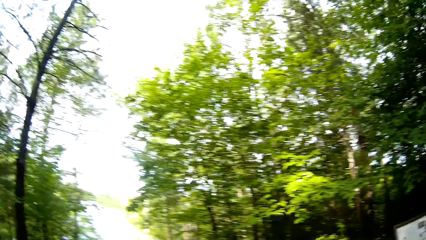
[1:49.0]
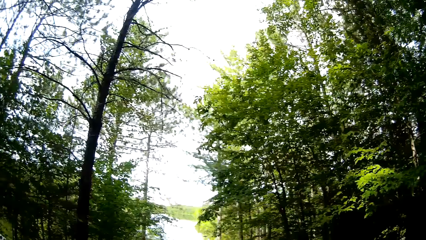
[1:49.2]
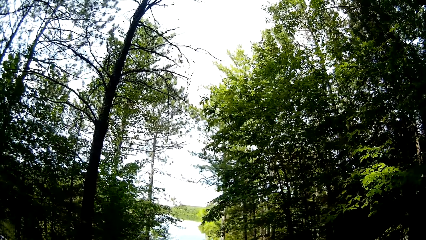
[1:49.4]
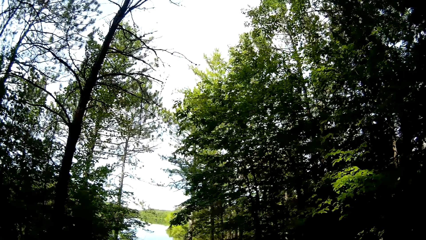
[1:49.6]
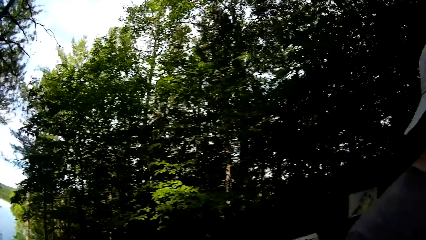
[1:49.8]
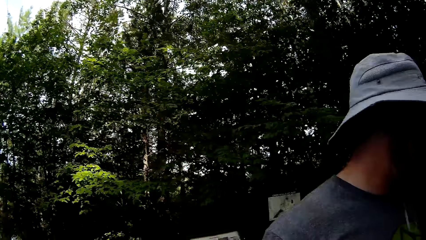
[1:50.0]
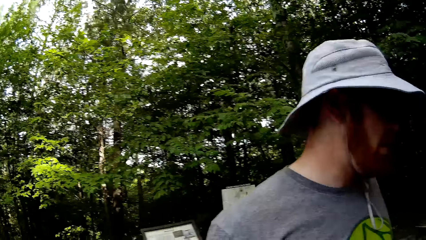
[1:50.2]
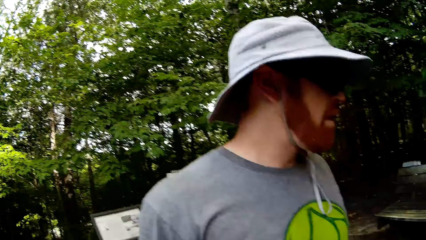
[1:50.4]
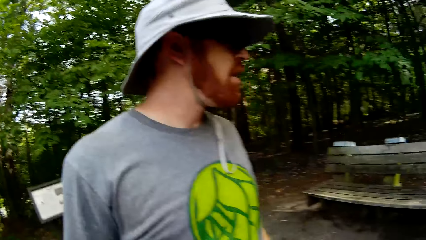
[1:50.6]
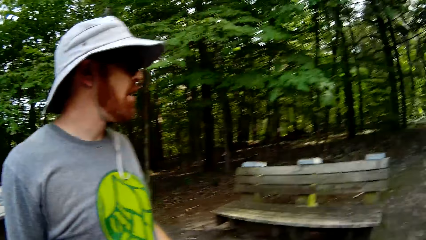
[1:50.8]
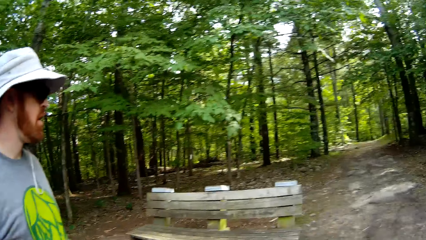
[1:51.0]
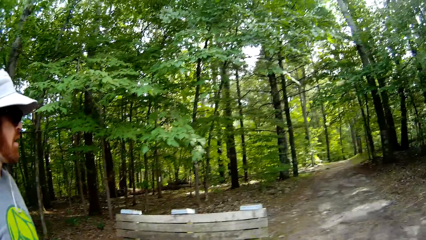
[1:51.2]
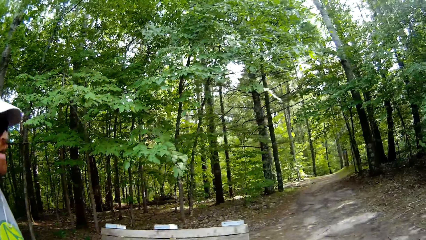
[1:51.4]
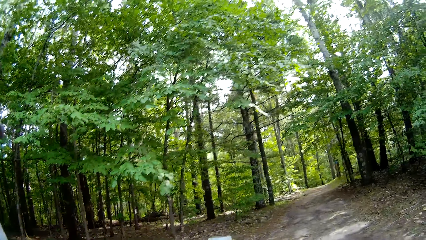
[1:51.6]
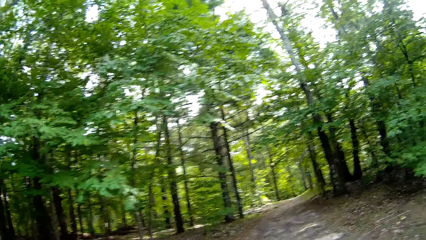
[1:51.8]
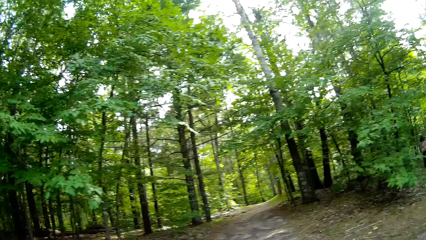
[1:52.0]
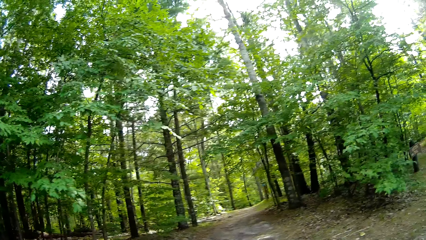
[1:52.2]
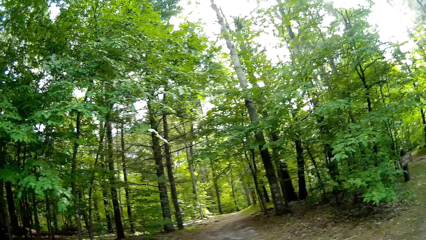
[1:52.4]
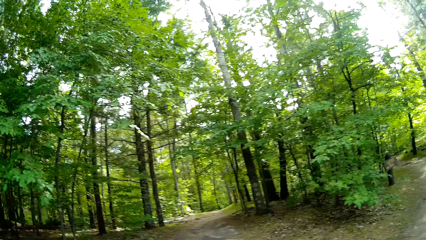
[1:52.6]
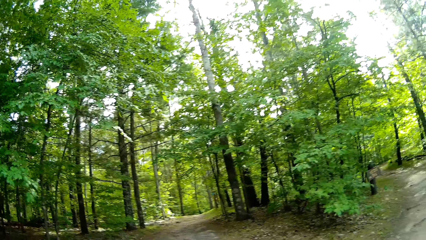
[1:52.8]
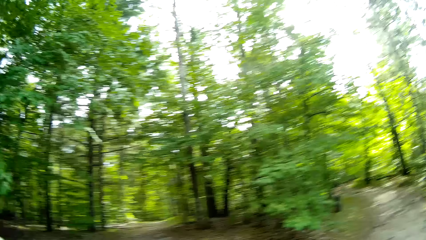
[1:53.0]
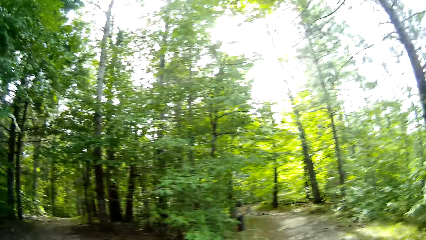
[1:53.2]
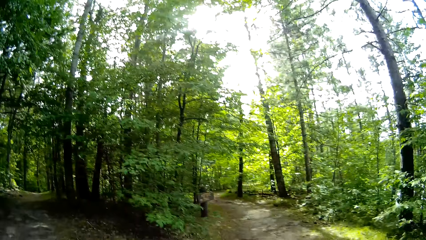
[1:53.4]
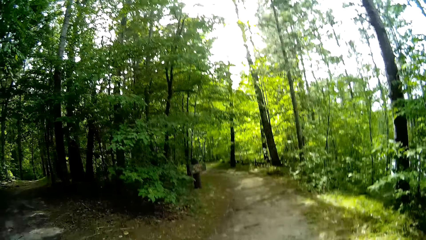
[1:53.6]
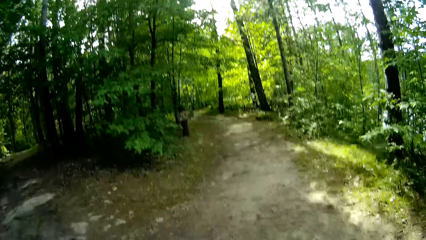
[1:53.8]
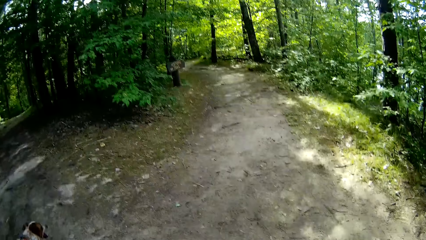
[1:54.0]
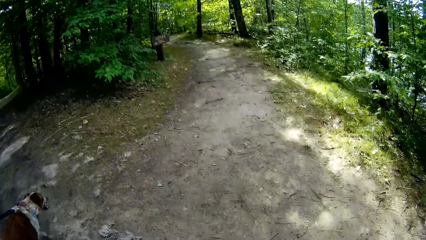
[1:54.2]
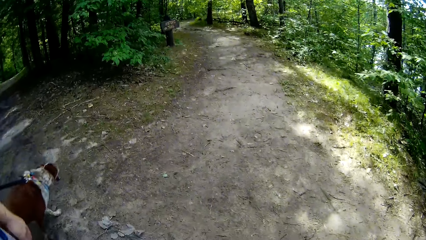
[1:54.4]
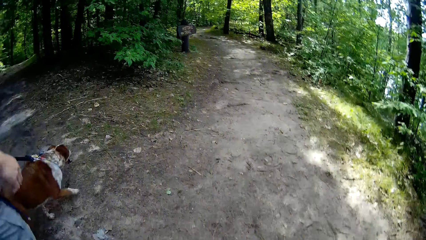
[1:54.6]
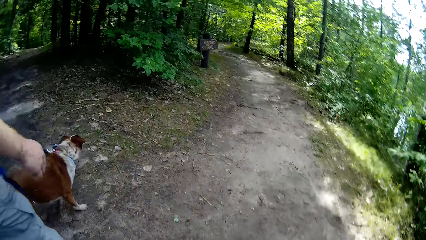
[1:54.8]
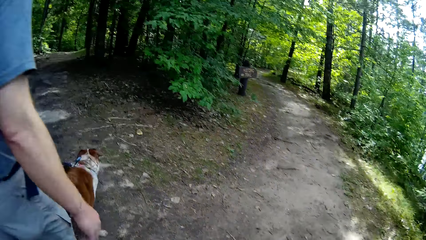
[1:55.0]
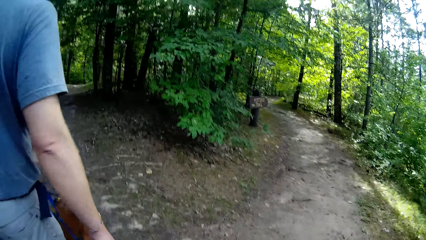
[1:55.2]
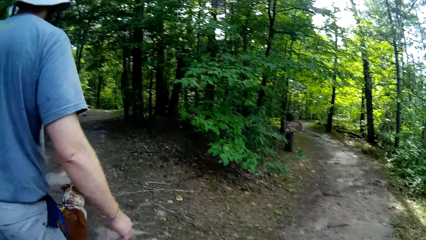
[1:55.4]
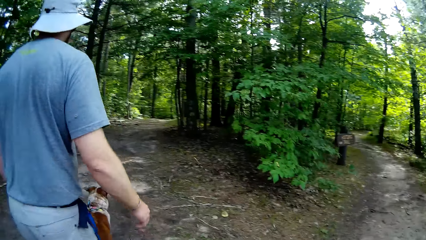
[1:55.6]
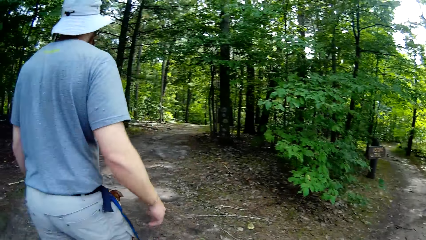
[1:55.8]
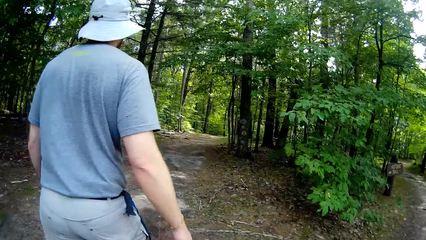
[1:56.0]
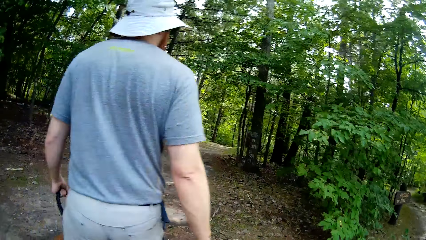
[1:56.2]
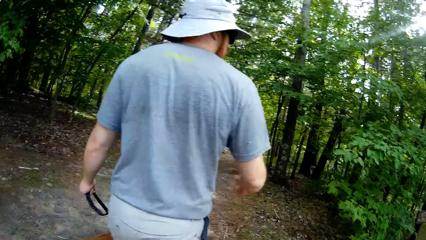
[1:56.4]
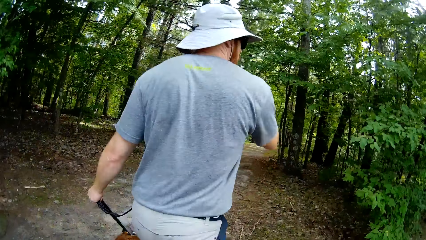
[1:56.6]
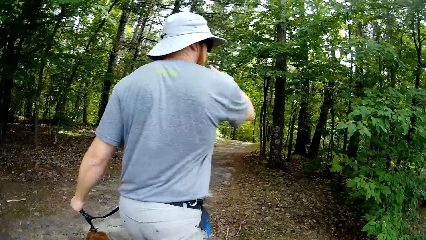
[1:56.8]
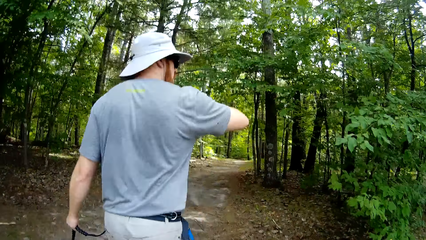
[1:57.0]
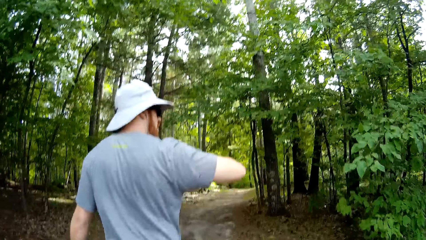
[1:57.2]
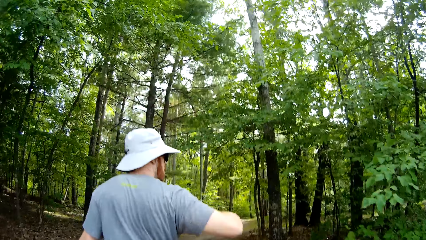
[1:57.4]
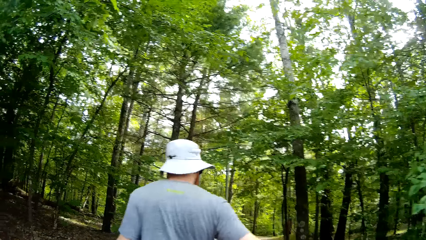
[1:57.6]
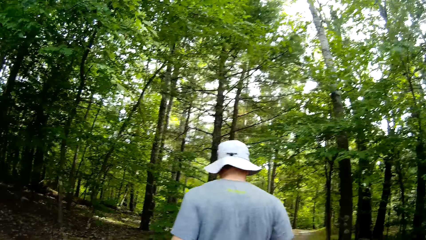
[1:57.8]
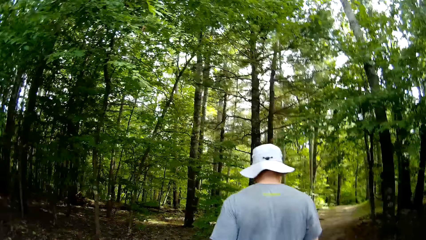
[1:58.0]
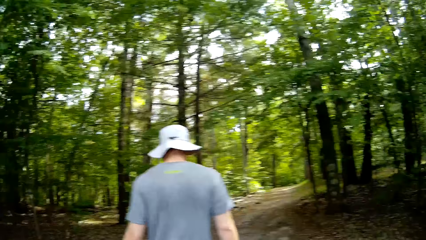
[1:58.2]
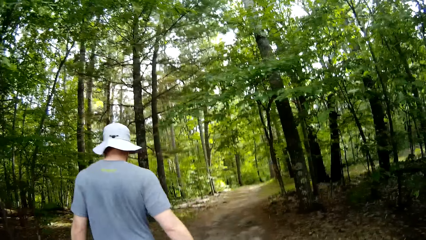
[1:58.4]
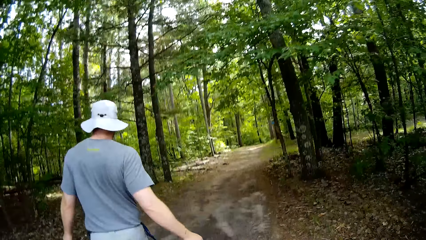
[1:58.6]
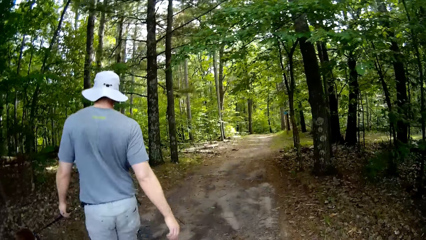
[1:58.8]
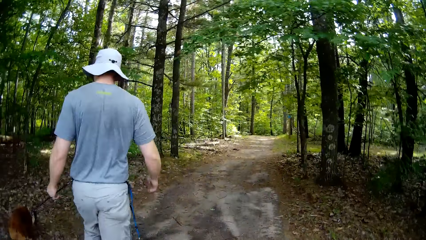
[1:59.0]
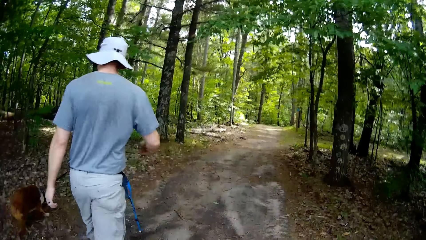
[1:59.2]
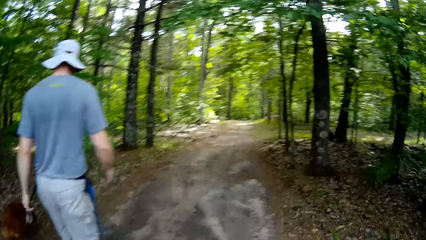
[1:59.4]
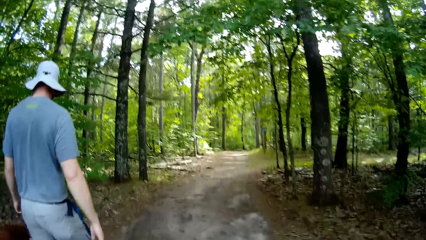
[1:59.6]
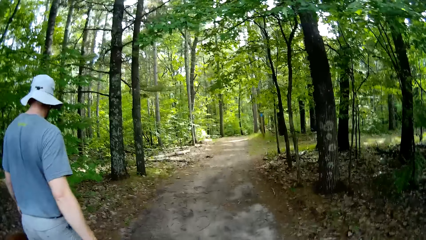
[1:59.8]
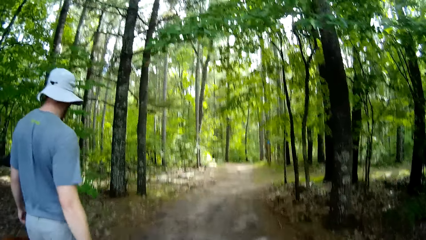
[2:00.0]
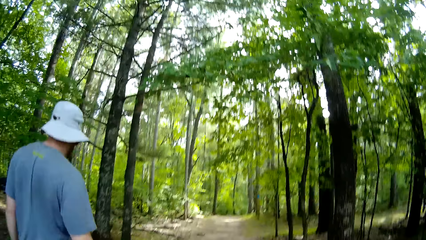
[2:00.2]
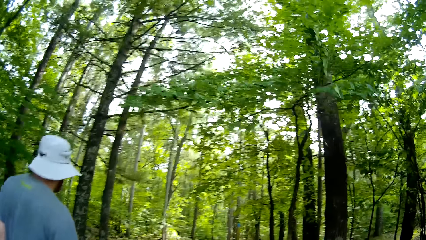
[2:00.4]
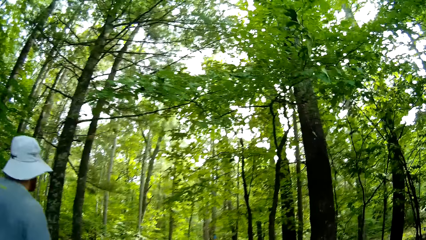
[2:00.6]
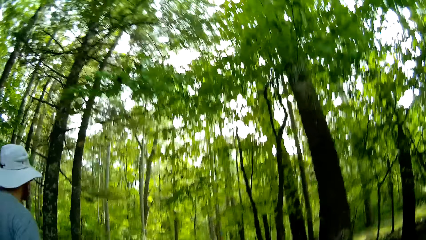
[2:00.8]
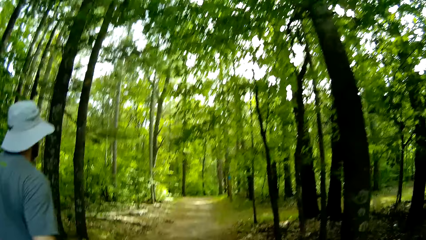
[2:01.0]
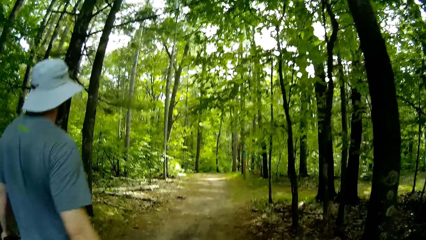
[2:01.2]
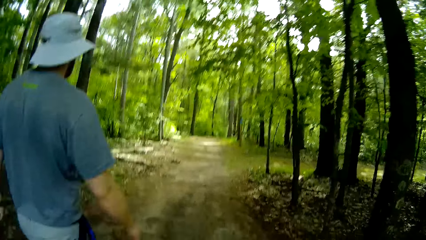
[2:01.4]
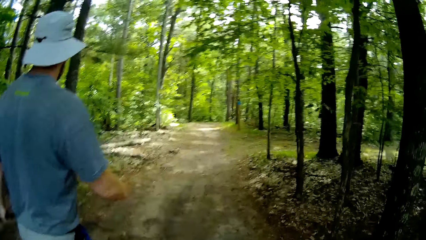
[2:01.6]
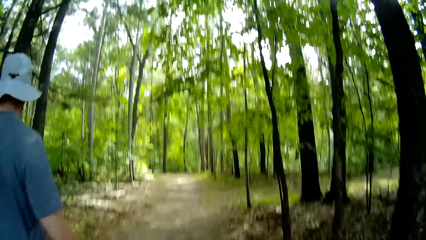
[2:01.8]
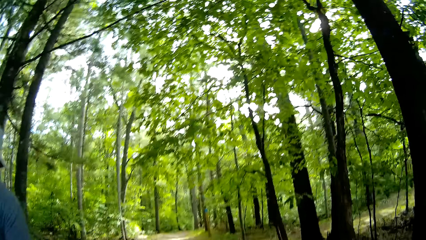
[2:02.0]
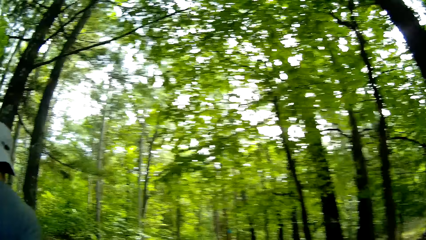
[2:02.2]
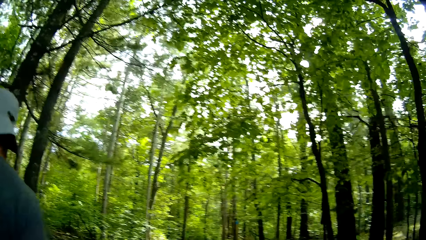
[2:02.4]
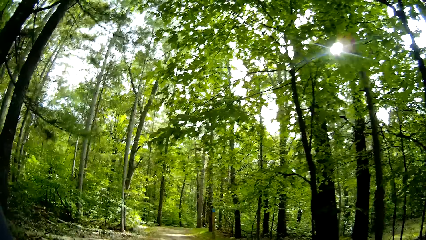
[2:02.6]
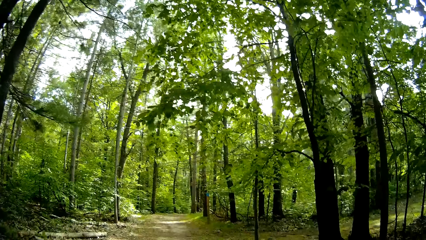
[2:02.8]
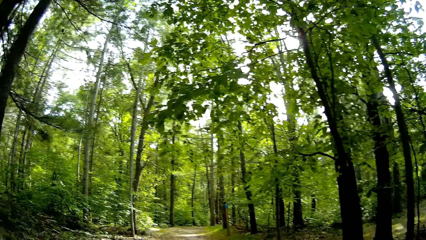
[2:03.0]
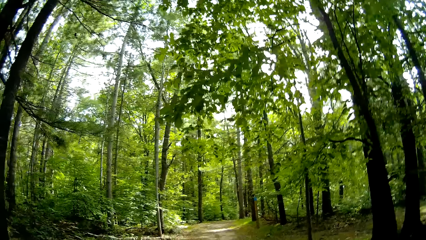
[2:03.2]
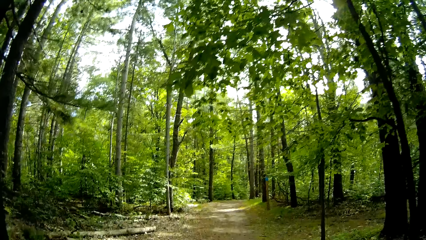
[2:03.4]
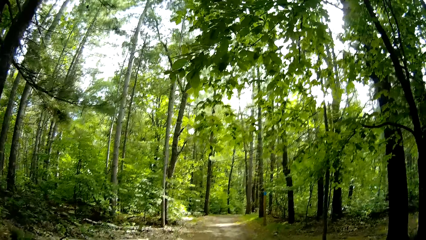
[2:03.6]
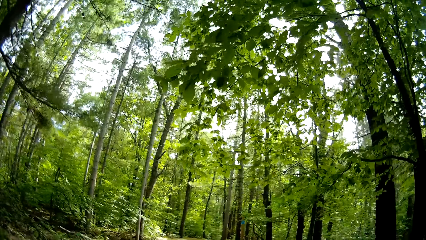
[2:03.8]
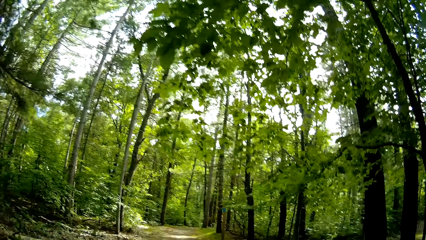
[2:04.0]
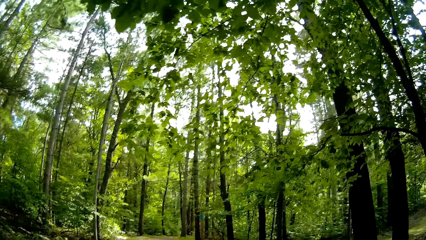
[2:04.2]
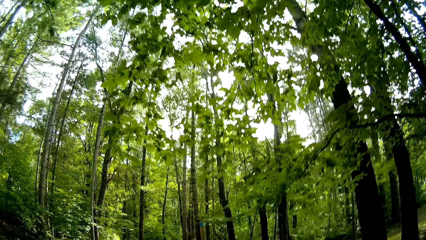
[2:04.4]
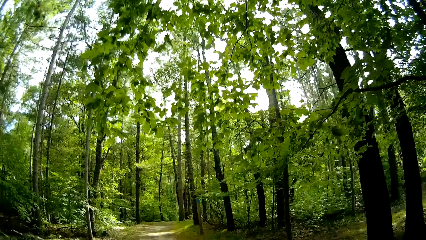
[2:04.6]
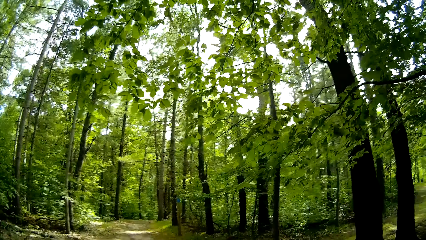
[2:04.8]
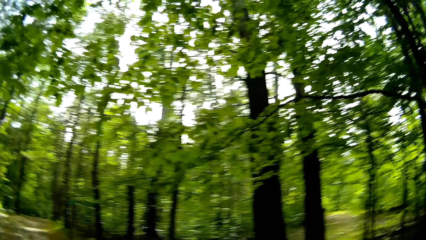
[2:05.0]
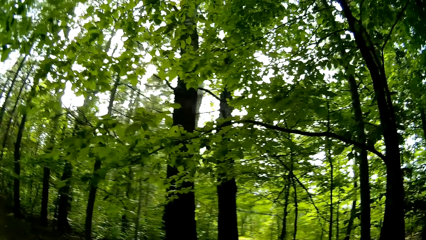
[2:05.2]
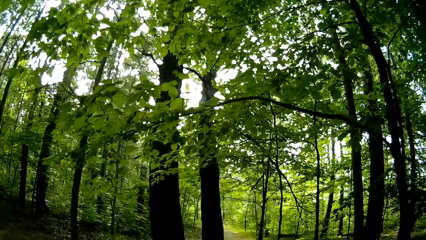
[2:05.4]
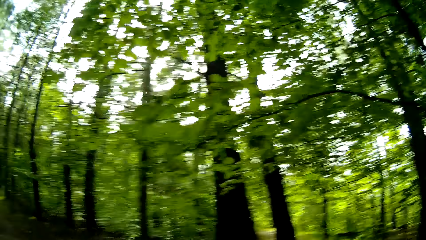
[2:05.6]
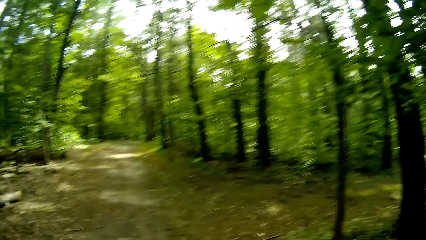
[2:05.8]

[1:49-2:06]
A man converses with the camera wearer. The man walks the dog. The man walks with the dog on the walkway.
